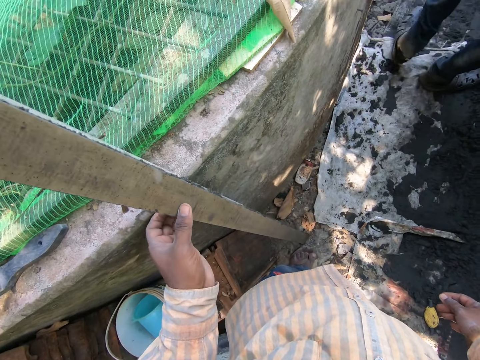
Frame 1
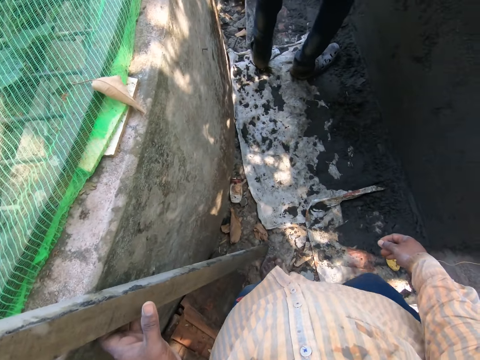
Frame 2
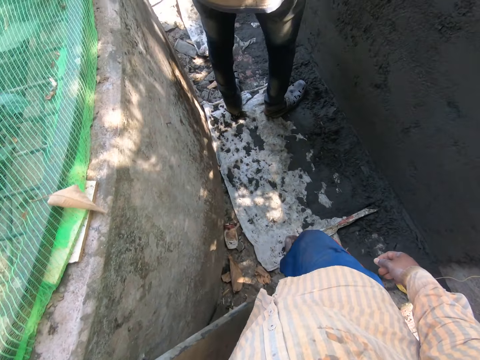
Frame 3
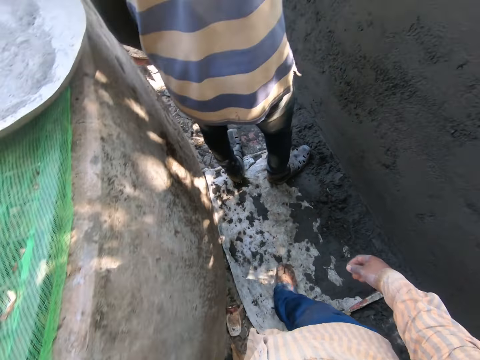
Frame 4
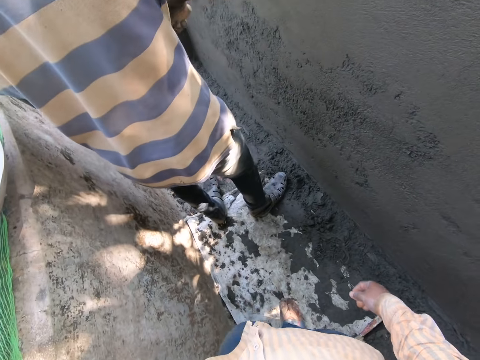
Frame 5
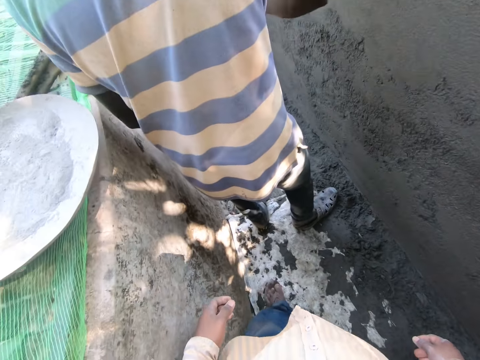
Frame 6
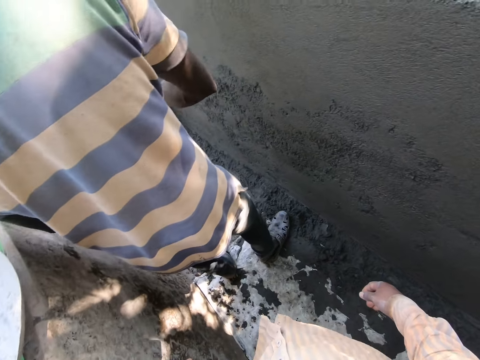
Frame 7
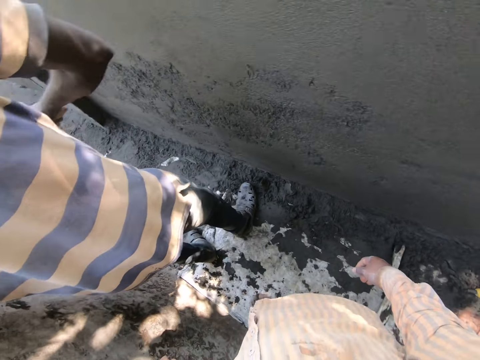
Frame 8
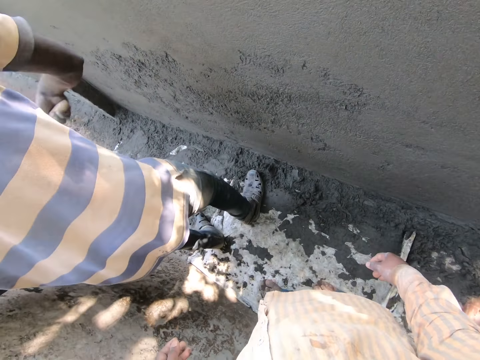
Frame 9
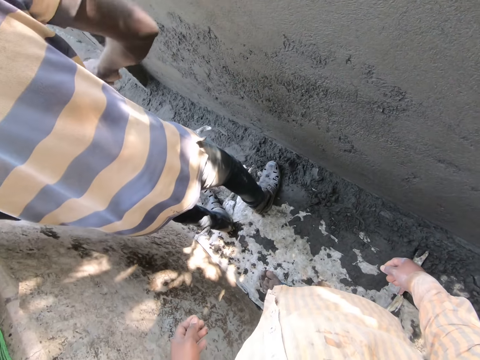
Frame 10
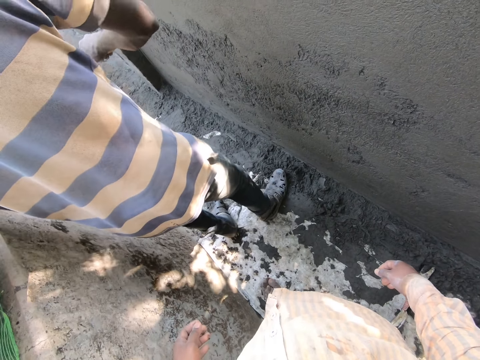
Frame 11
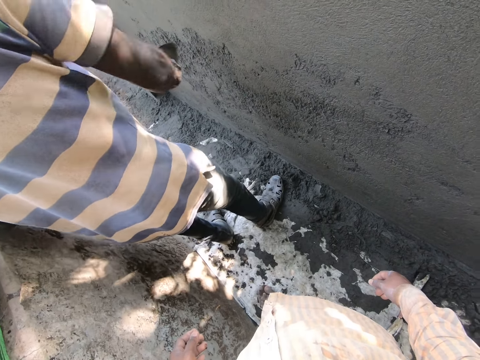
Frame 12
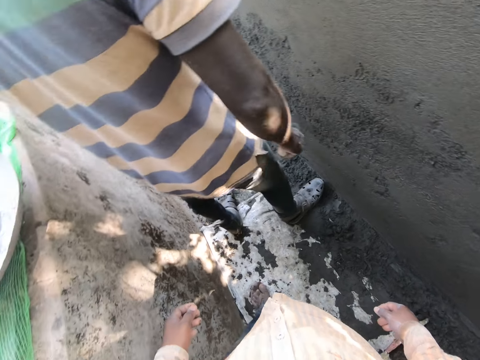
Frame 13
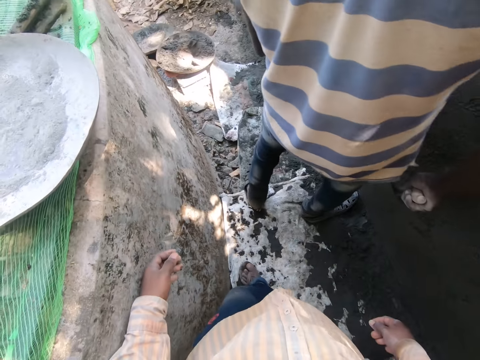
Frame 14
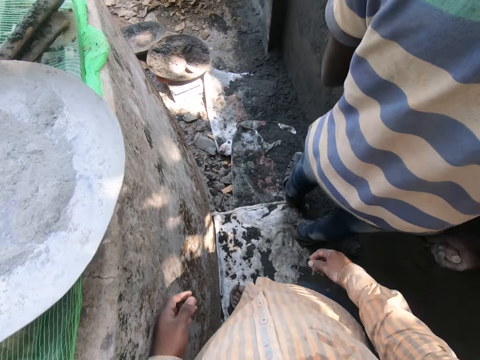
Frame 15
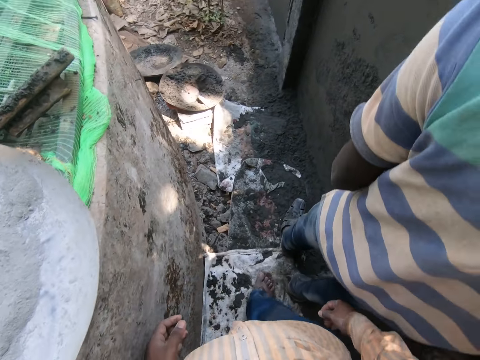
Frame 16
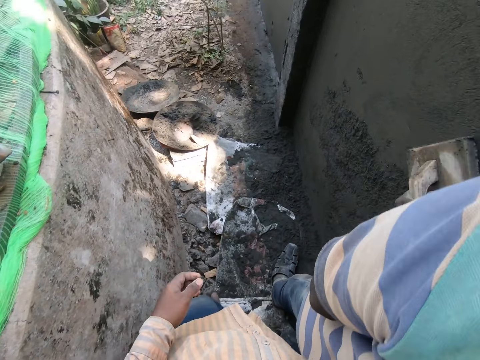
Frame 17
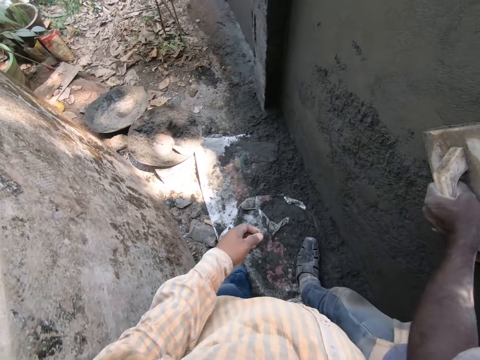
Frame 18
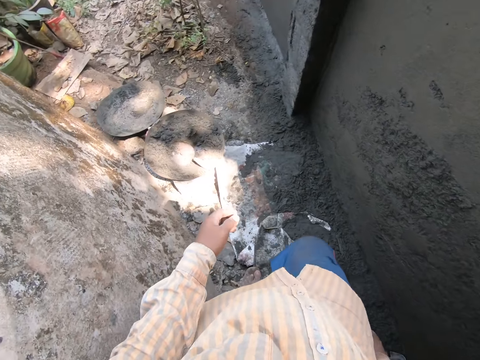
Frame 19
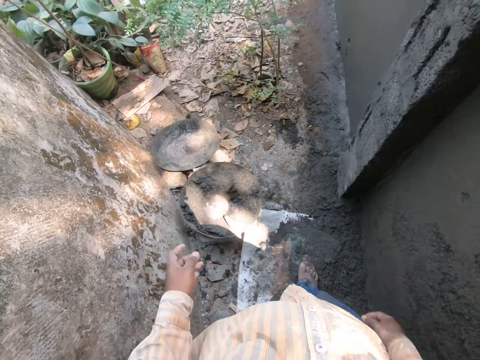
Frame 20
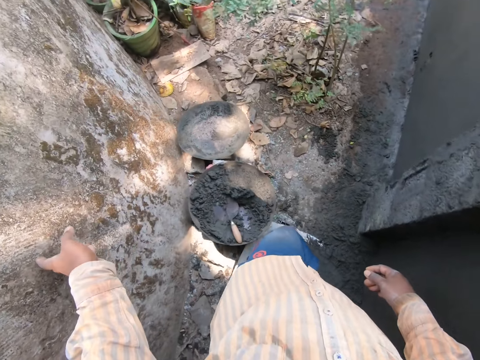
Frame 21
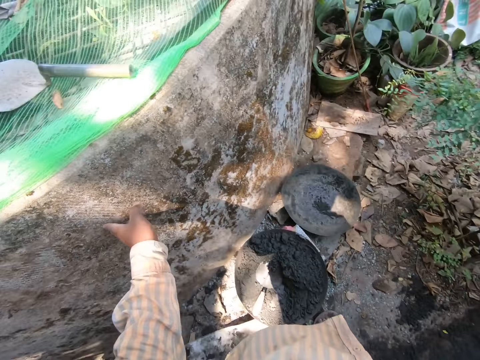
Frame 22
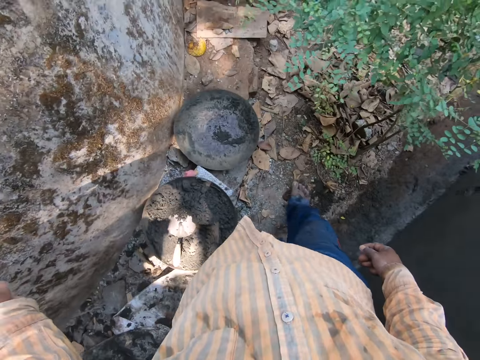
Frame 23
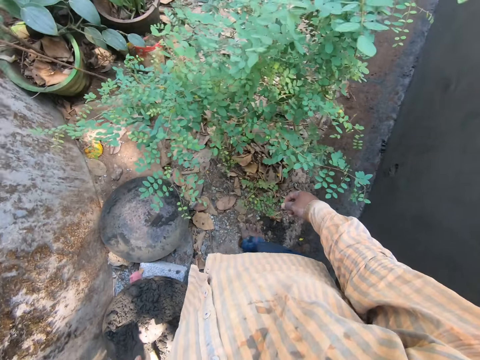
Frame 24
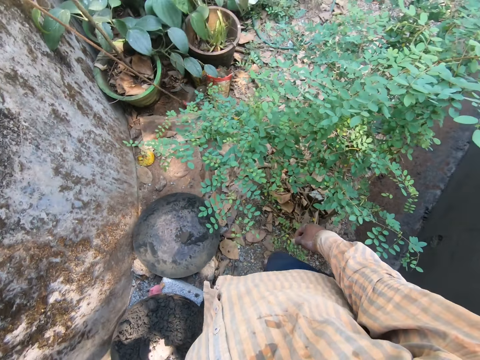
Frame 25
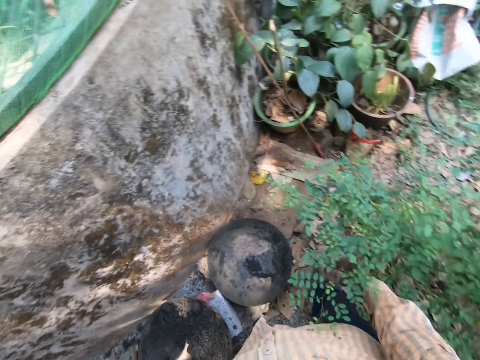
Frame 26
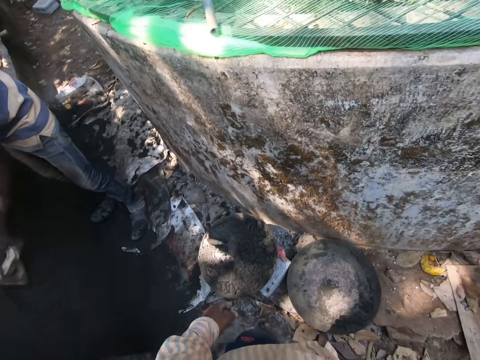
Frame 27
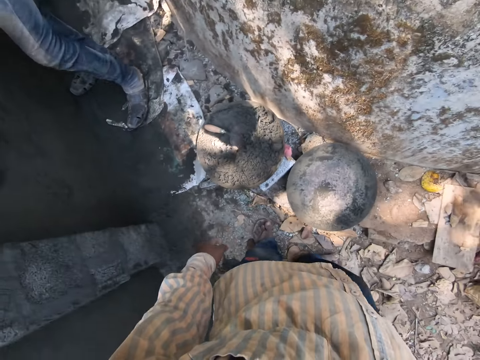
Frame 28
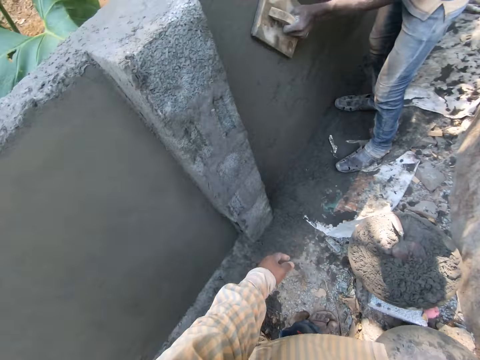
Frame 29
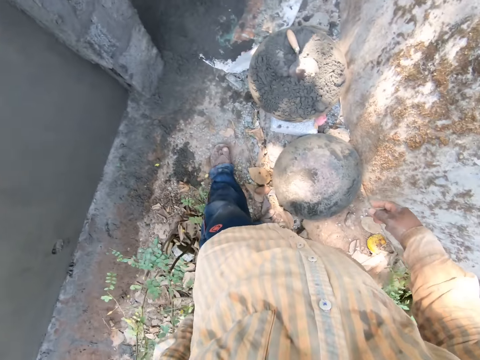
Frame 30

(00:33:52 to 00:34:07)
The camera wearer walks. The man plasters cement mixture on the wall with the trowel in his right hand and smoothens the wall with a wooden plastering trowel in his left hand. The camera wearer touches a wall with his left hand.

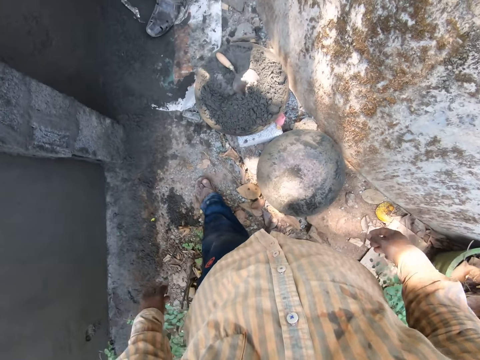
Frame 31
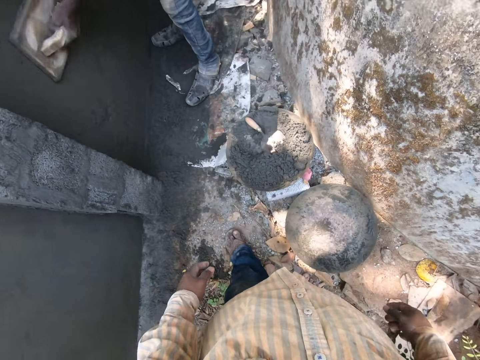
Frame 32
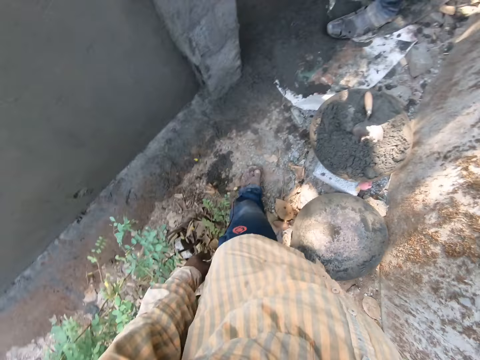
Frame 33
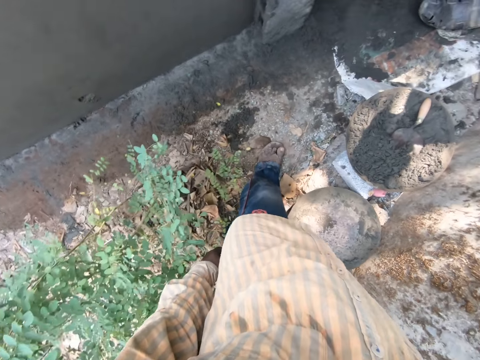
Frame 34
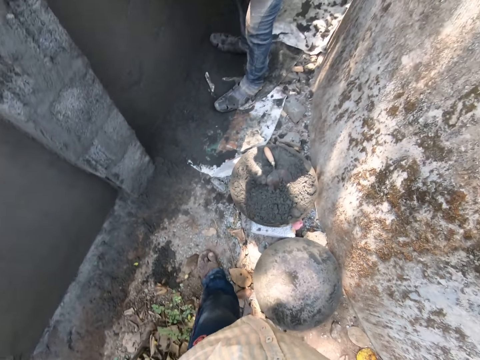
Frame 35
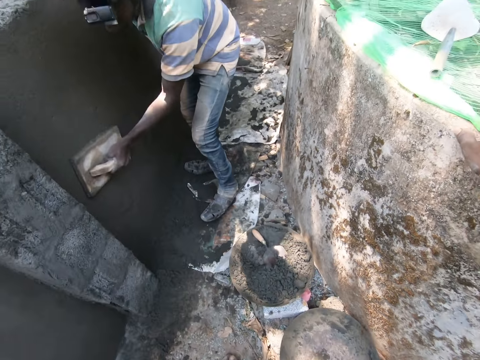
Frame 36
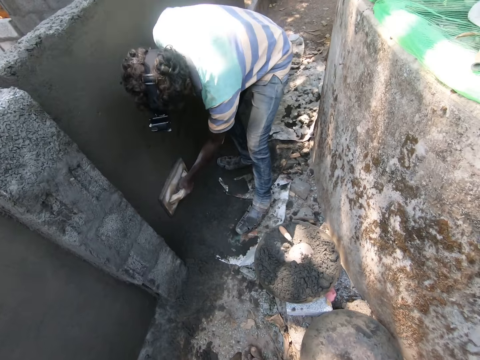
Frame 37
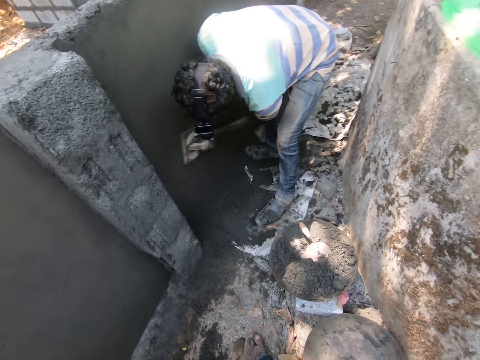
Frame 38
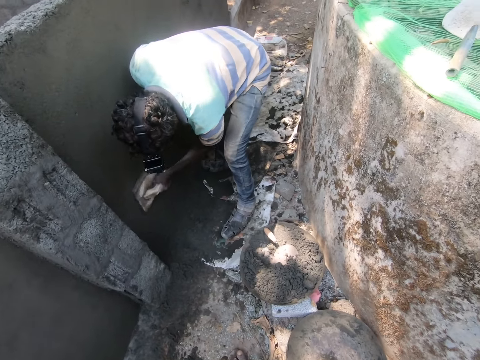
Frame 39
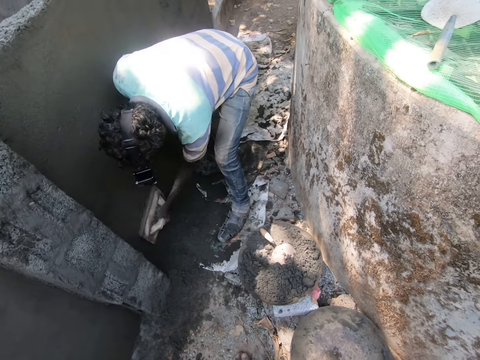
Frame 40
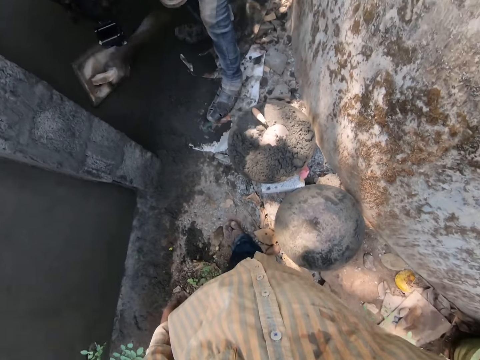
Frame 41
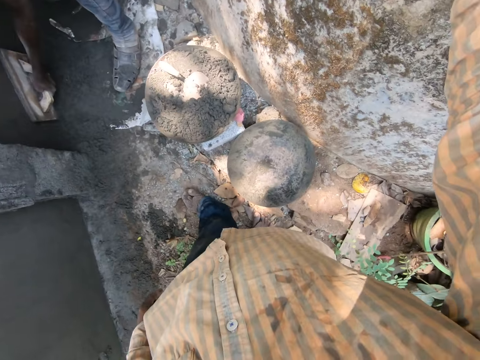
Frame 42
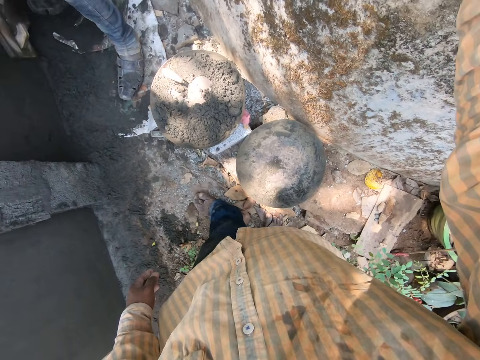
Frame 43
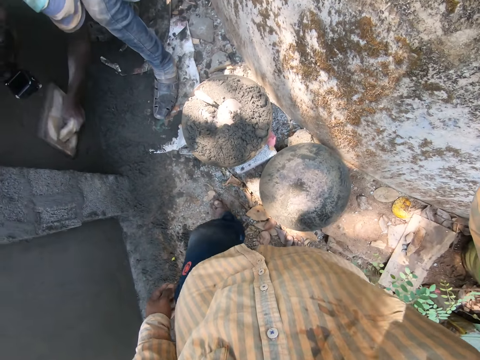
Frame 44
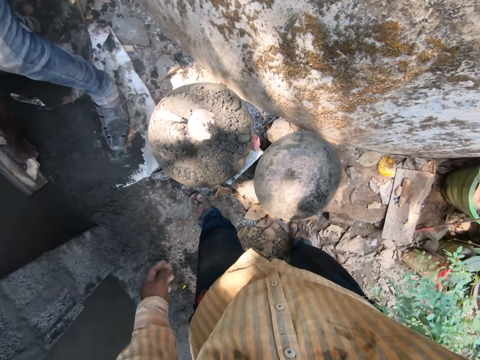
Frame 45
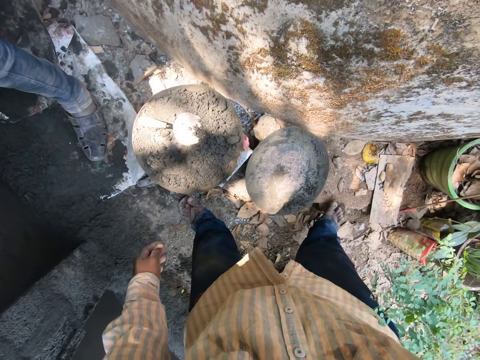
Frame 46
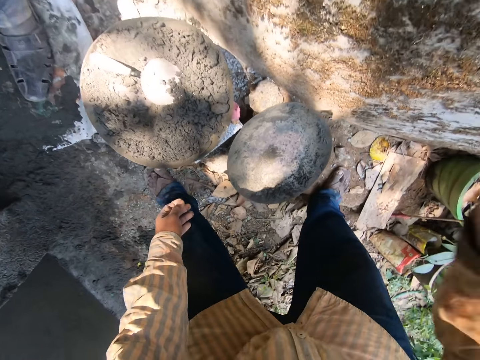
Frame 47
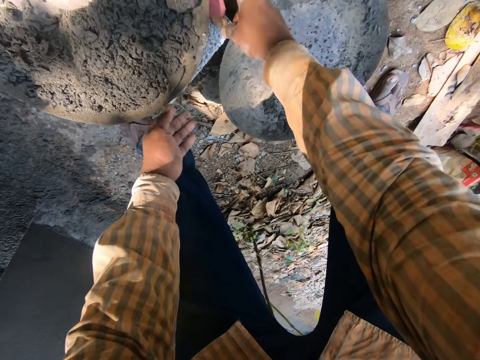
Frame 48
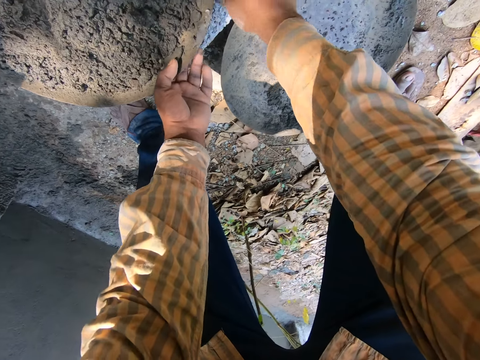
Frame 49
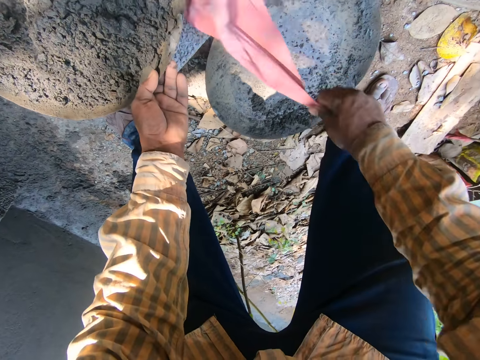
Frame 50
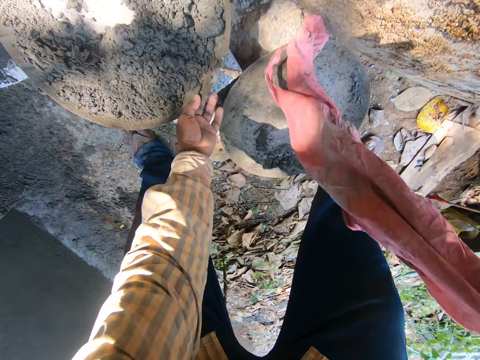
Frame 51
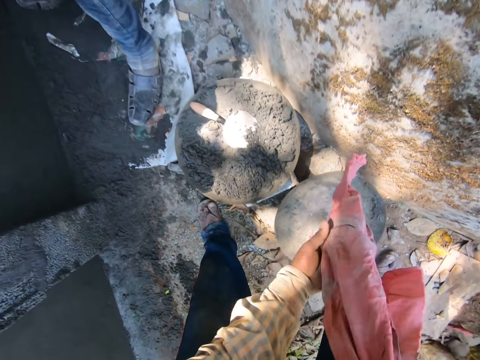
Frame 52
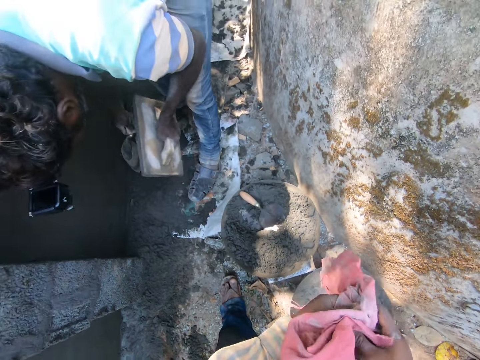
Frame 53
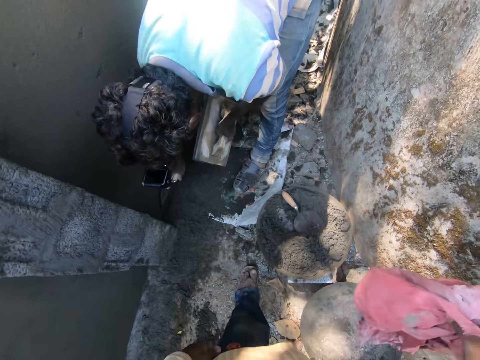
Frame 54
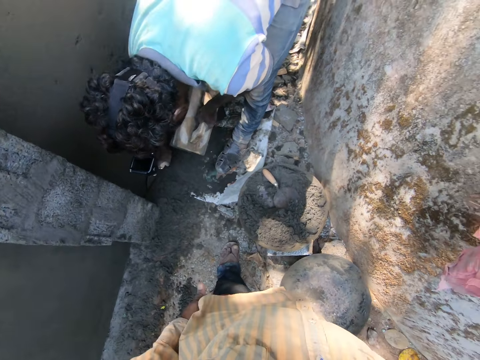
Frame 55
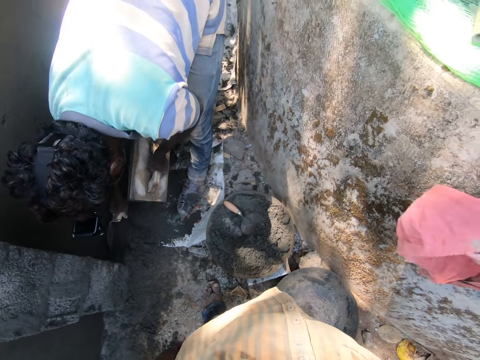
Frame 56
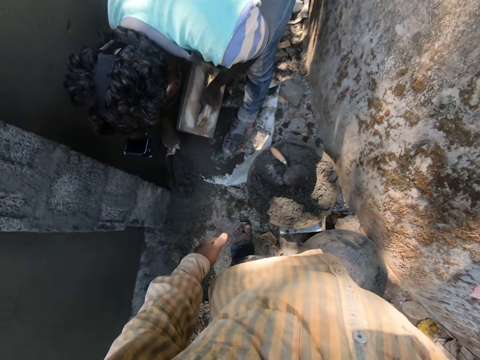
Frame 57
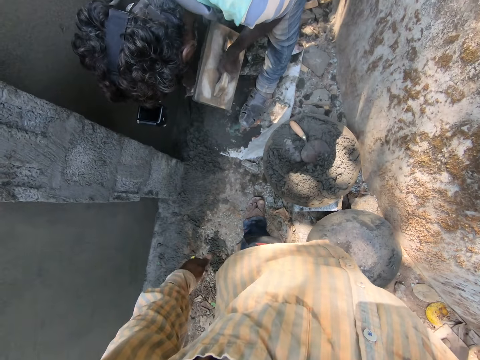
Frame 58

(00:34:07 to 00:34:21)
The camera wearer lifts a tray on a block with his left hand. He pulls out a rag on the block with his right hand. He folds the rag with his hands. The man gathers cement mixture on the ground with the trowel in his right hand. The camera wearer places his right hand on the wall.
